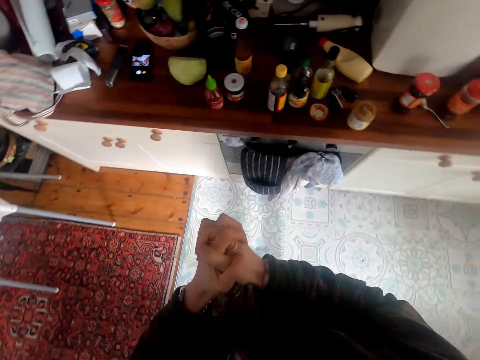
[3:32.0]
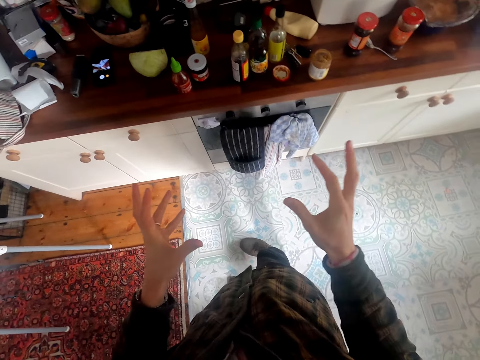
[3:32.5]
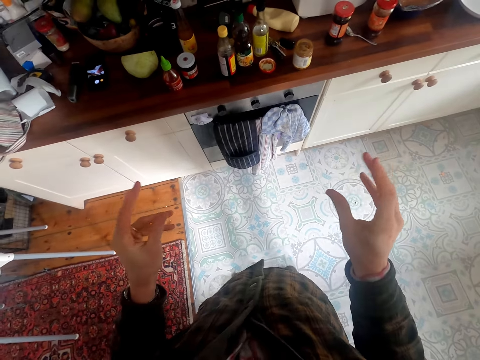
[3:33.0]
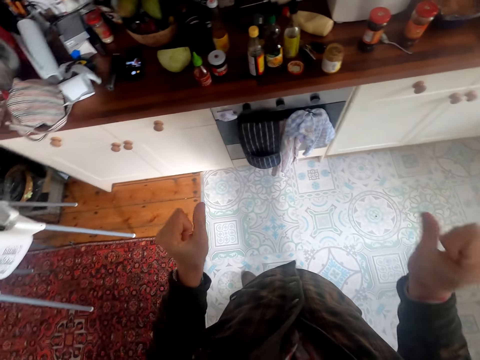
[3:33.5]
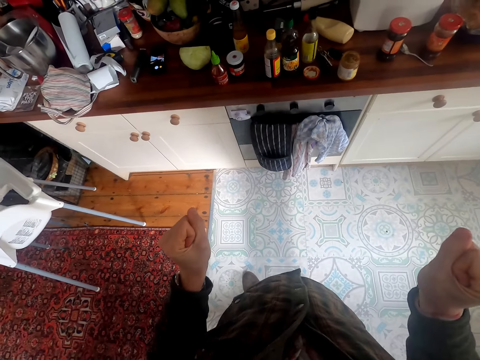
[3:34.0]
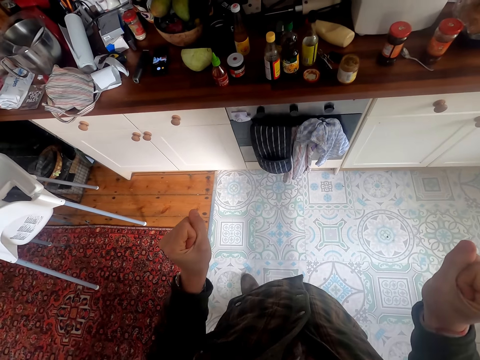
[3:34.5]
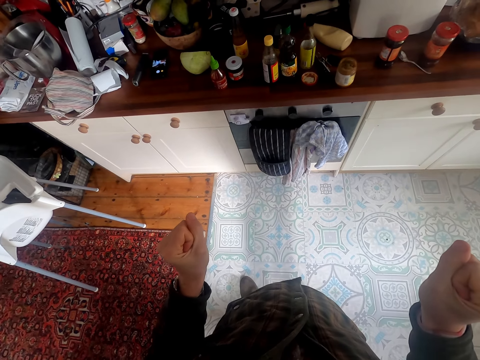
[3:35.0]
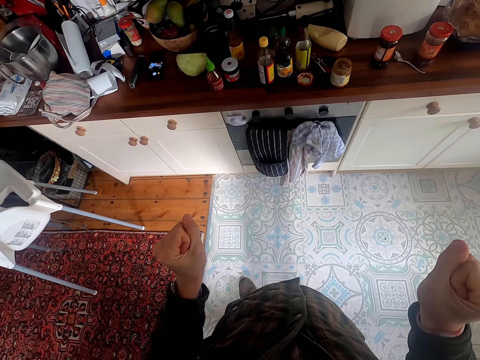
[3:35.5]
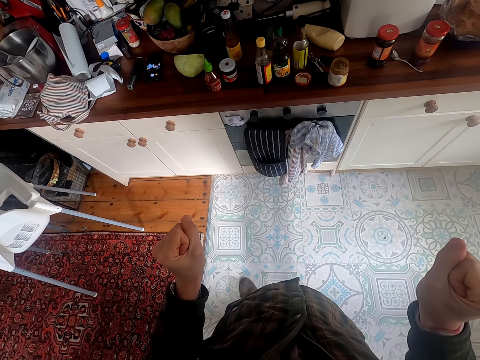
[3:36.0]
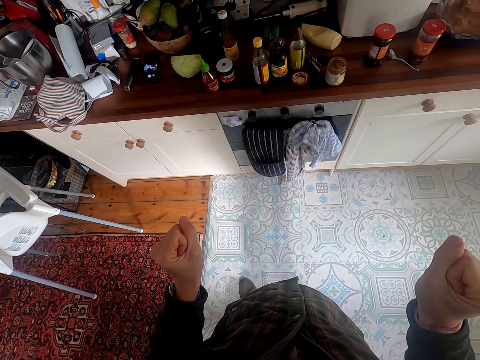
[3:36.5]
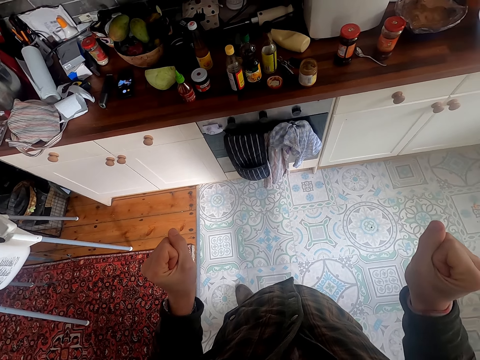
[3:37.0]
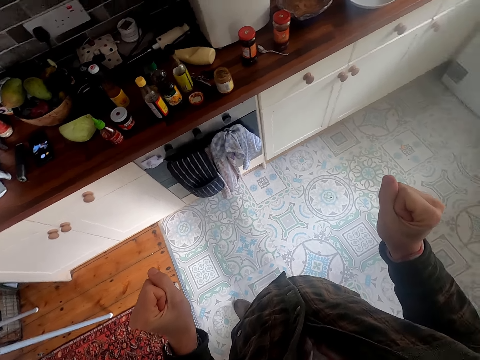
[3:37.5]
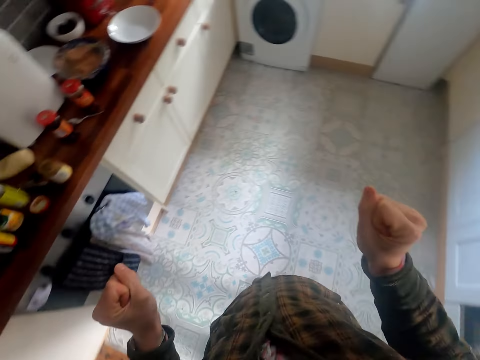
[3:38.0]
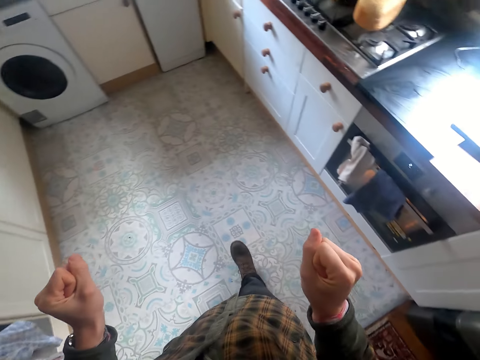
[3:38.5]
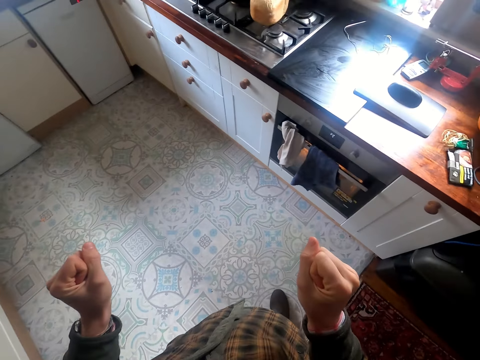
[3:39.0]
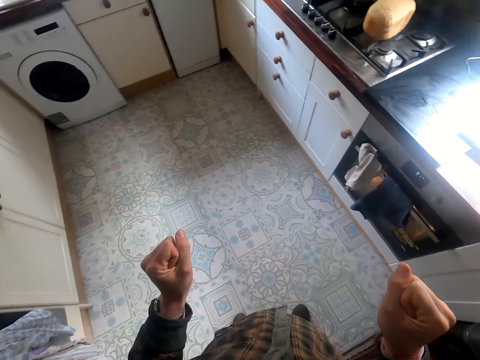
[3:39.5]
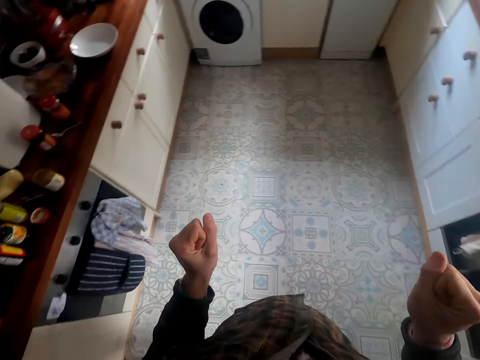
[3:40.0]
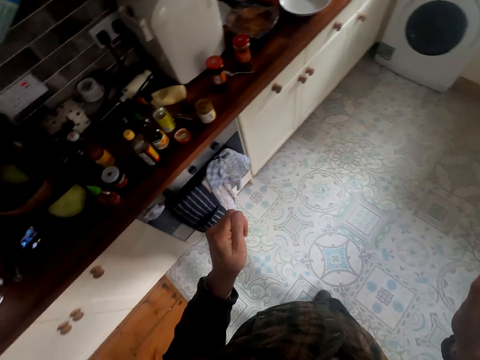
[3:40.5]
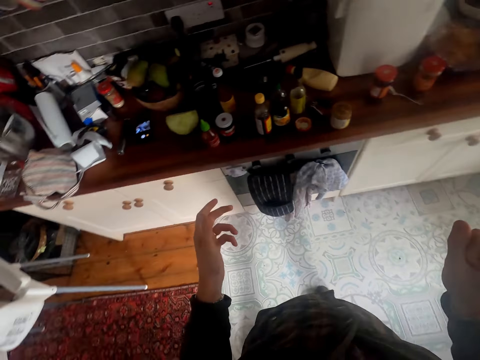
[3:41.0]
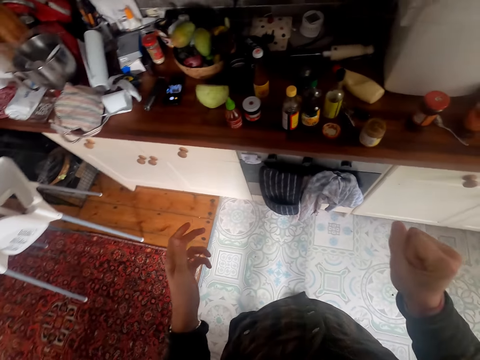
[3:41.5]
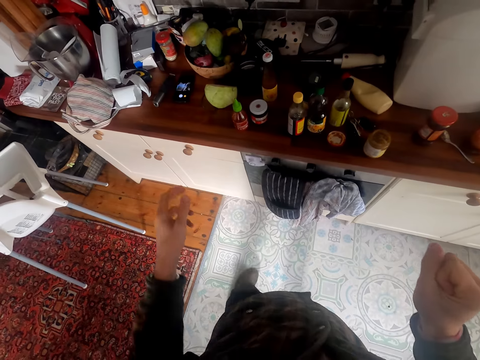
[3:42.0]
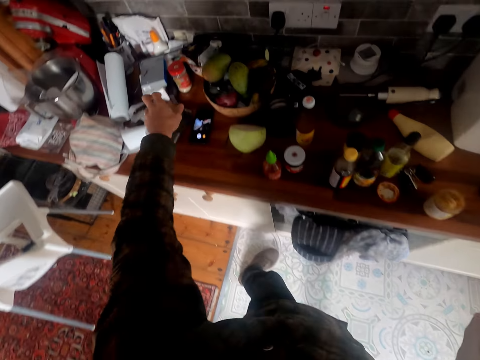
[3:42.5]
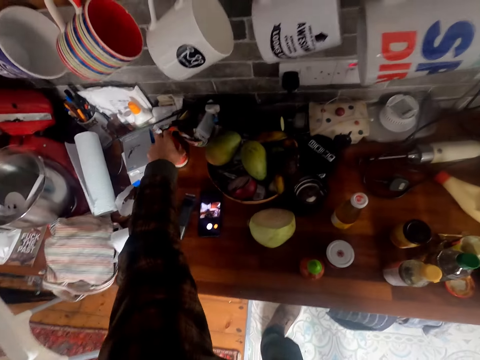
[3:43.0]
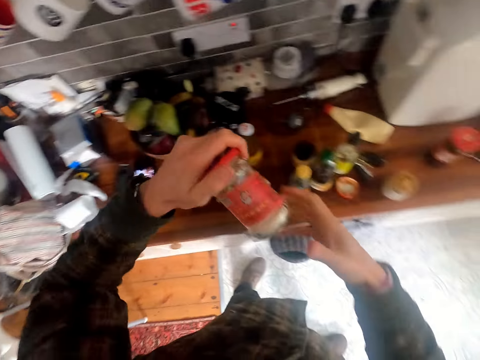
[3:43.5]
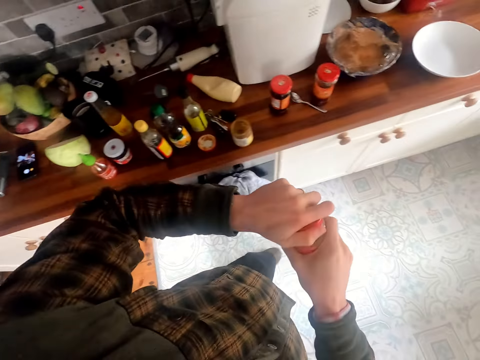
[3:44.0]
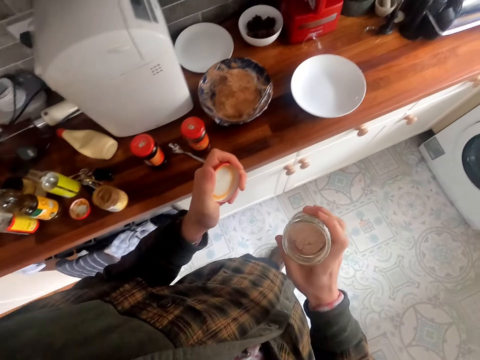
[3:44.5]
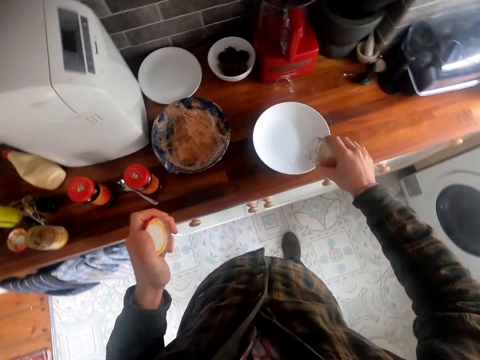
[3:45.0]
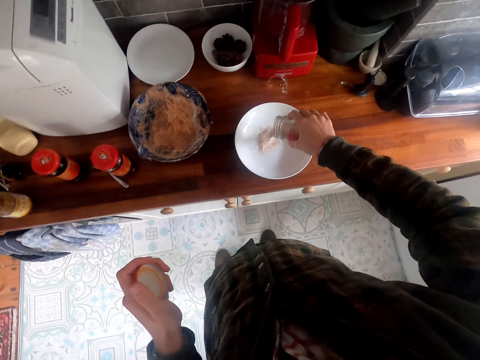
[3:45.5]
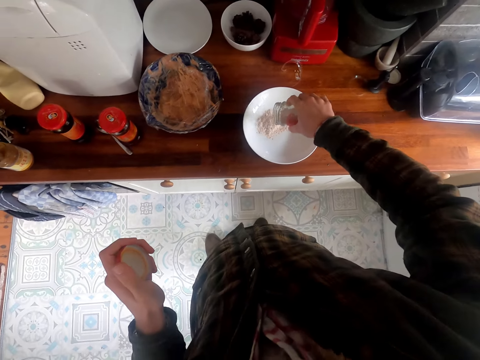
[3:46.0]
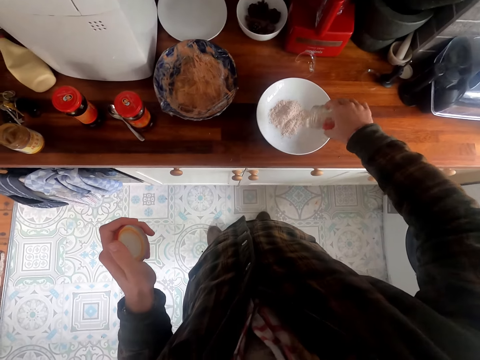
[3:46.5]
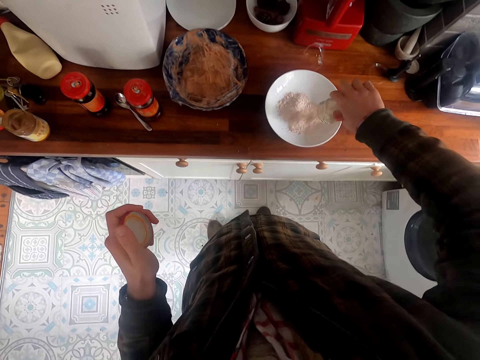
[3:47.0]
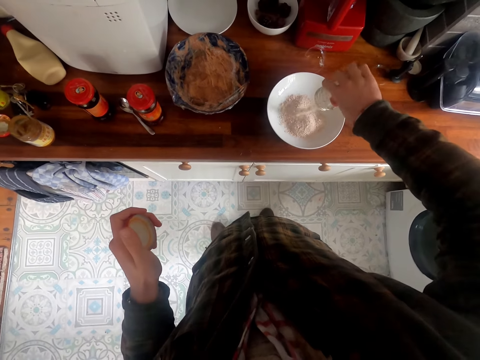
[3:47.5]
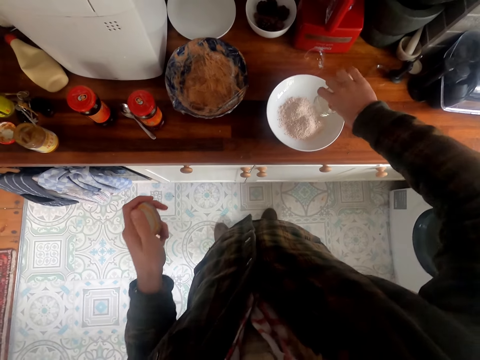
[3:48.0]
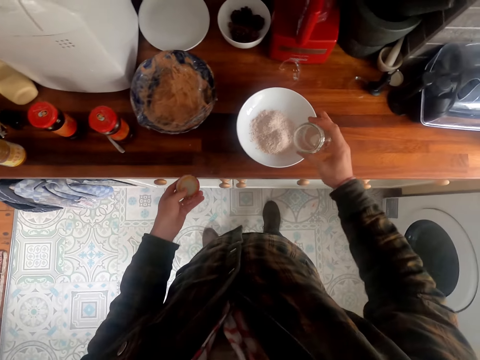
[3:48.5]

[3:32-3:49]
The camera wearer looks around. They pick up the container of spice from the counter. They open the container of spice. They pour the spice or flour in a plate or bowl.

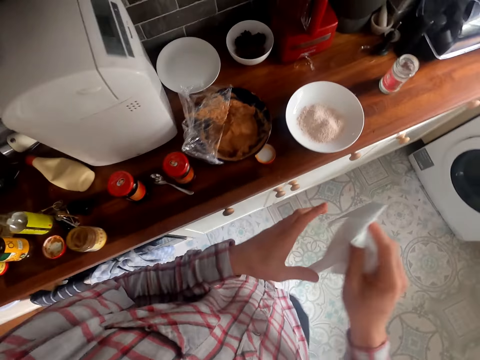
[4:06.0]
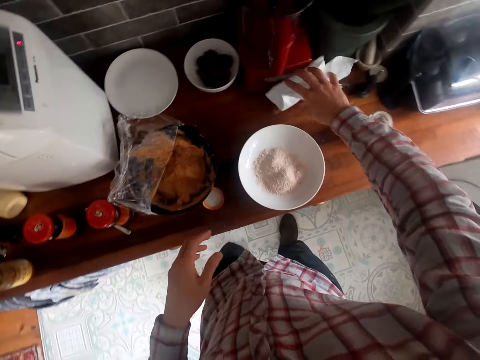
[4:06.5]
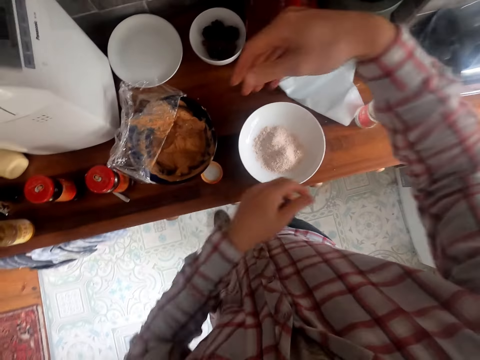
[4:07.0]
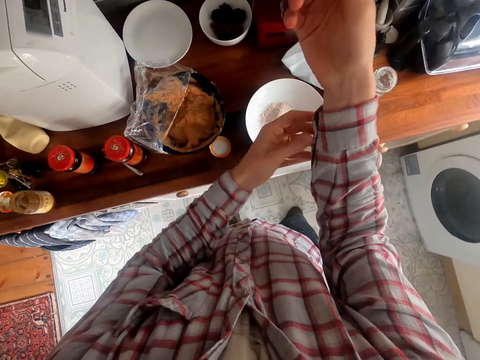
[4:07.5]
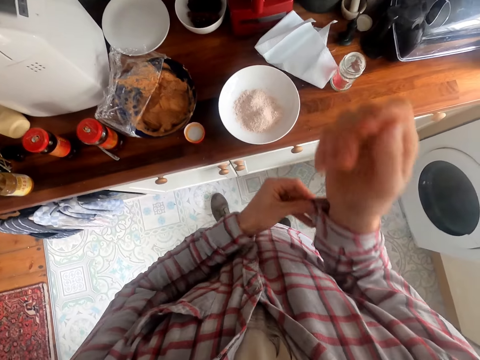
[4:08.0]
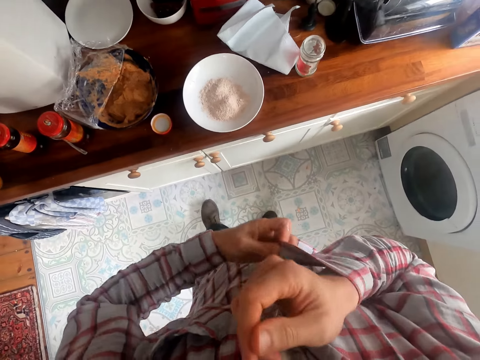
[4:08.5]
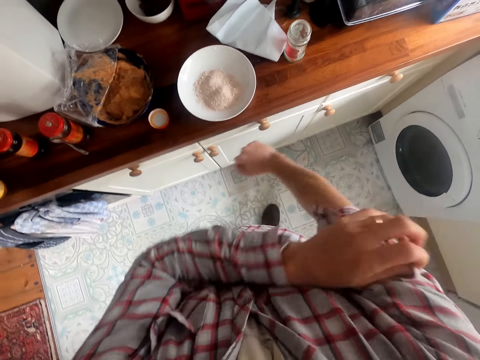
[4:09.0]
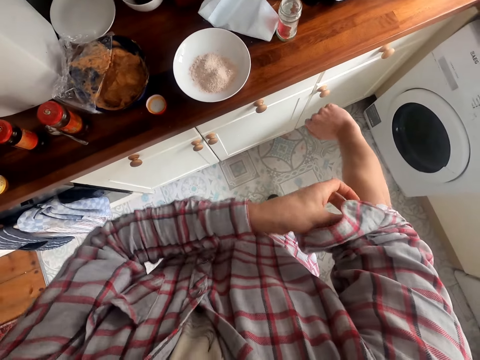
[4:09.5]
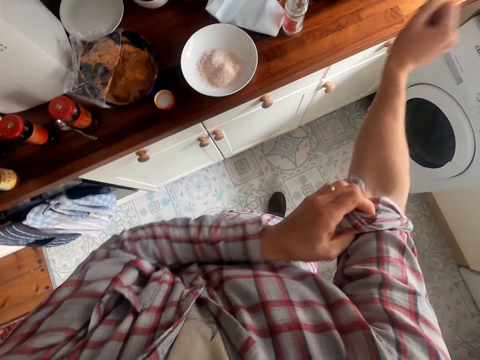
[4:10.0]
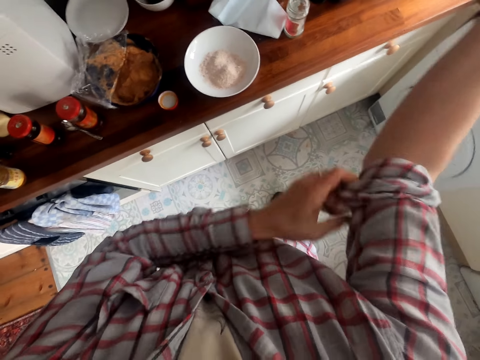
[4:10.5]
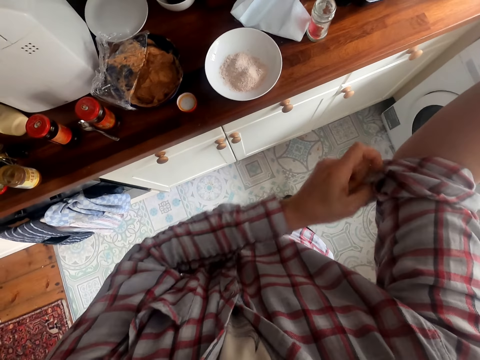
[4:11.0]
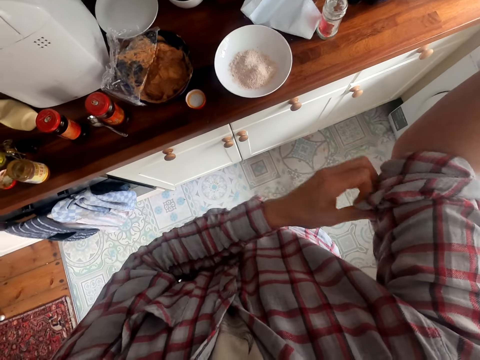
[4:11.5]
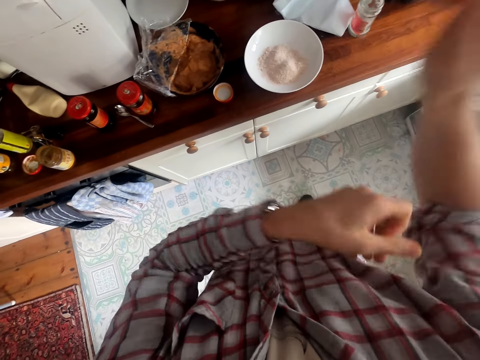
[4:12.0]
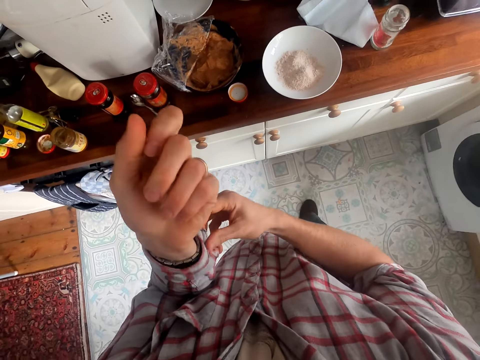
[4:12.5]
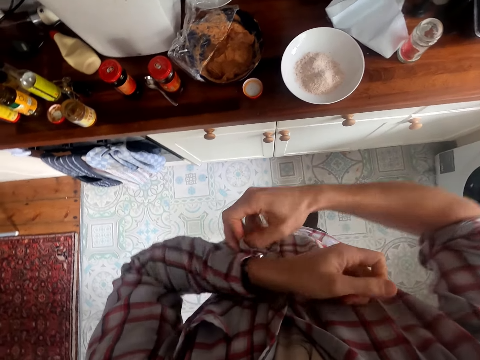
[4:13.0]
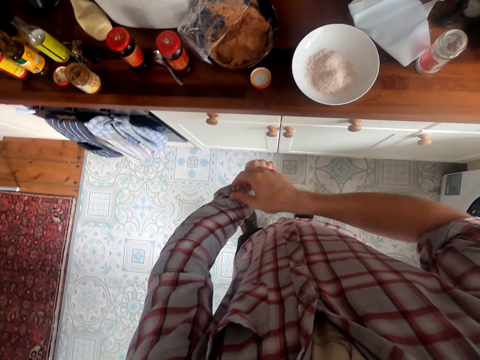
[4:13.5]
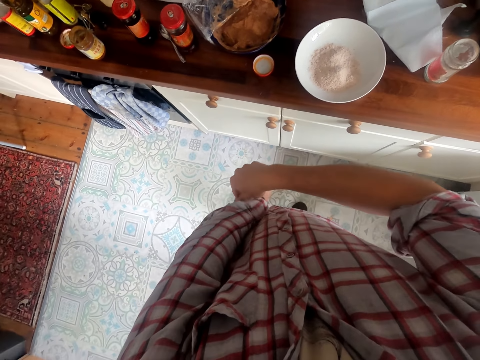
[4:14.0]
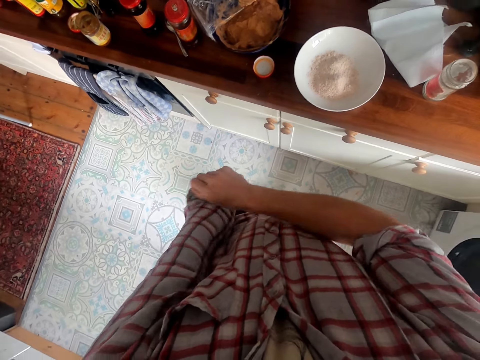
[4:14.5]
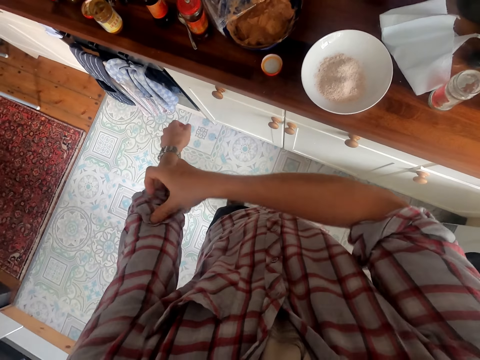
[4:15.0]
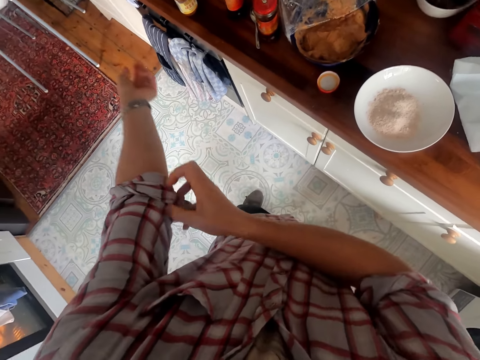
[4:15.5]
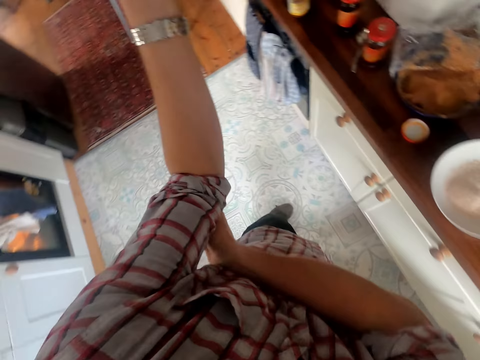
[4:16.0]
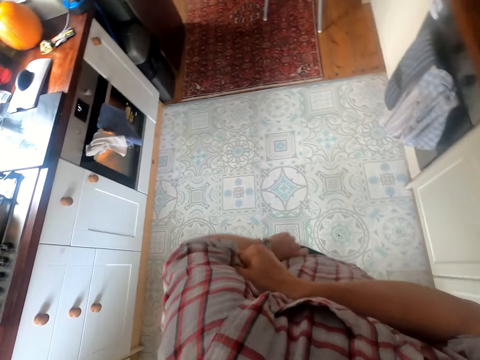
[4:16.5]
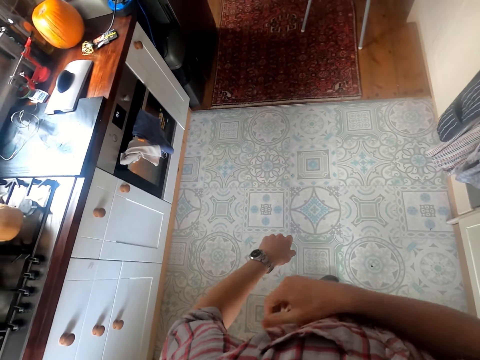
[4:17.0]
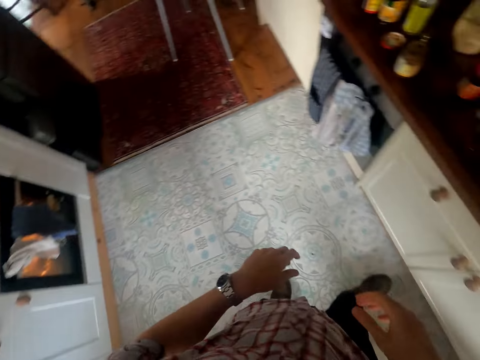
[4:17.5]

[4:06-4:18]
The camera wearer wipes the counter with the paper towel. He opens his shirt sleeve and rolls up the shirt sleeve. He opens his shirt sleeve and rolls up the shirt sleeve.
